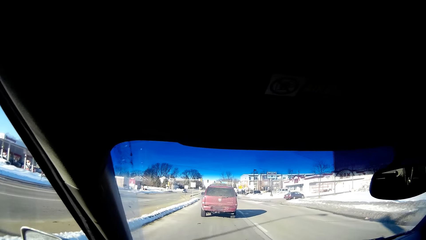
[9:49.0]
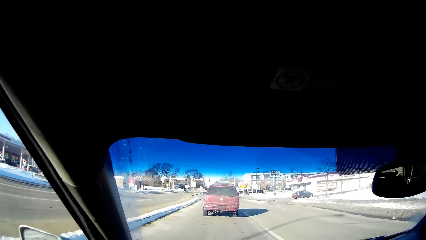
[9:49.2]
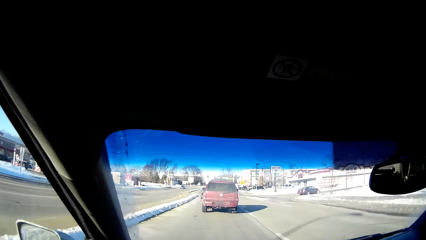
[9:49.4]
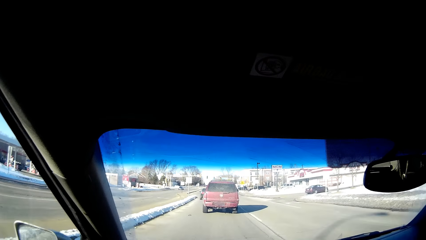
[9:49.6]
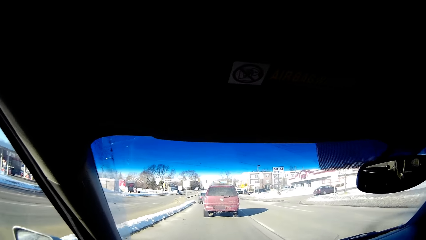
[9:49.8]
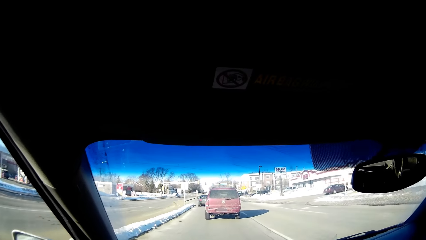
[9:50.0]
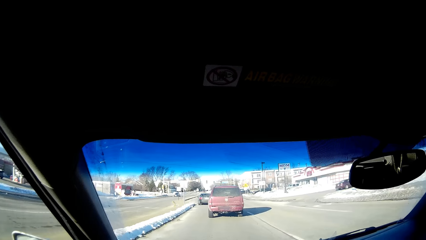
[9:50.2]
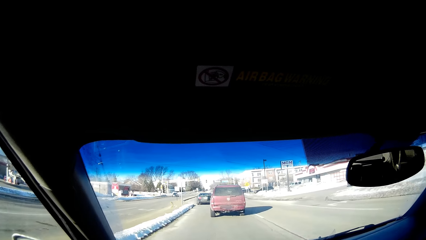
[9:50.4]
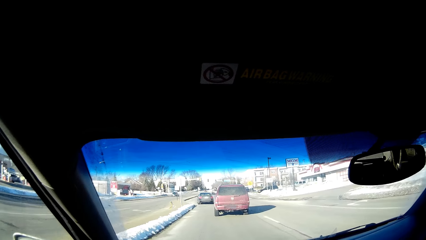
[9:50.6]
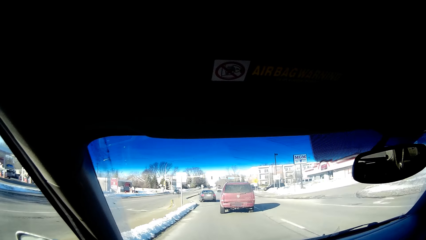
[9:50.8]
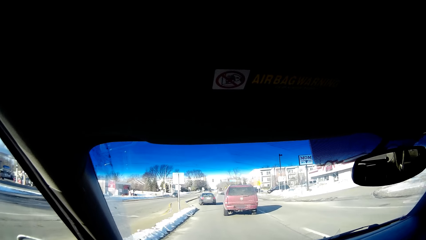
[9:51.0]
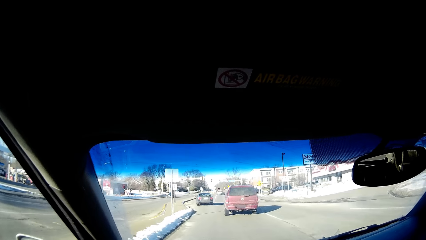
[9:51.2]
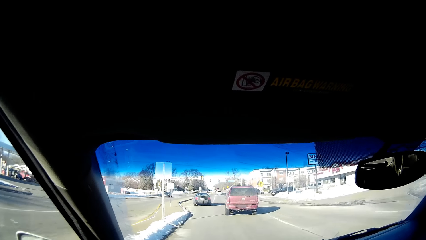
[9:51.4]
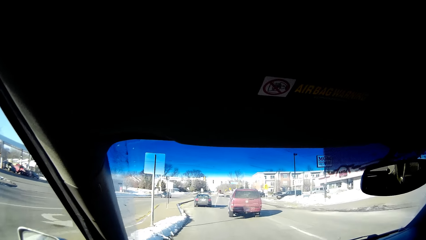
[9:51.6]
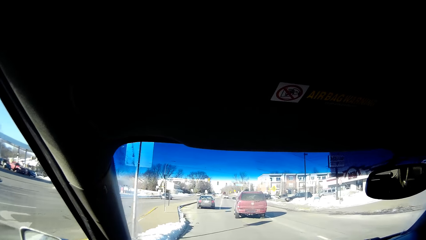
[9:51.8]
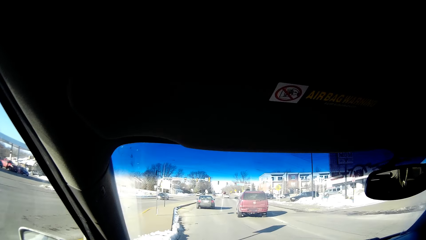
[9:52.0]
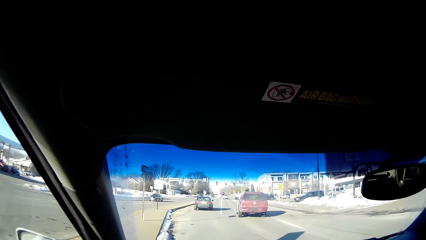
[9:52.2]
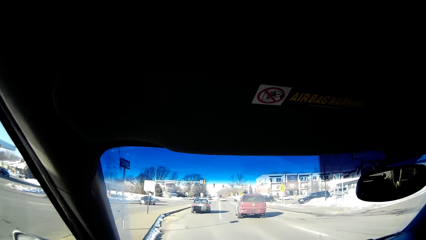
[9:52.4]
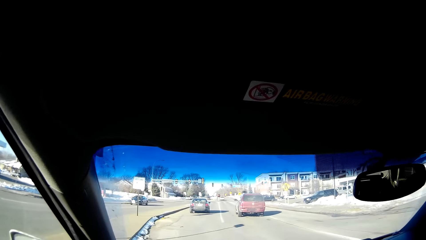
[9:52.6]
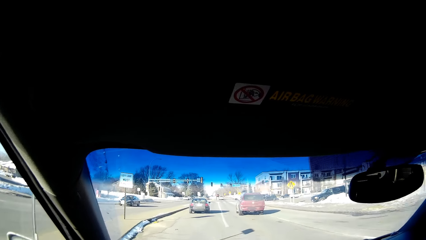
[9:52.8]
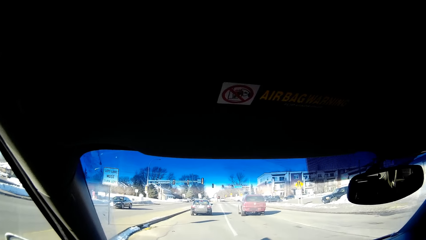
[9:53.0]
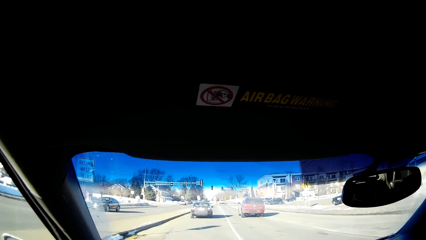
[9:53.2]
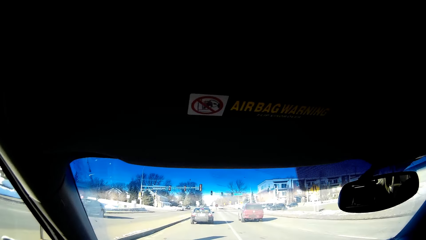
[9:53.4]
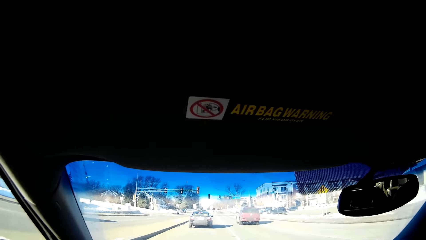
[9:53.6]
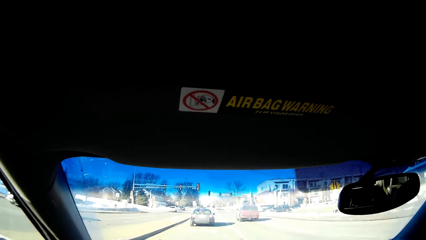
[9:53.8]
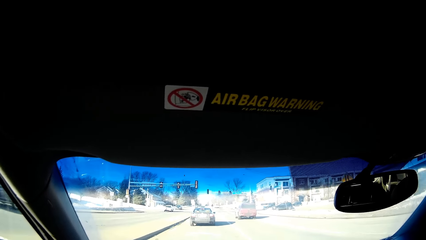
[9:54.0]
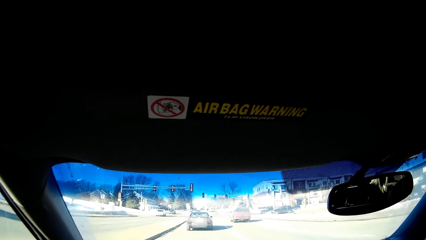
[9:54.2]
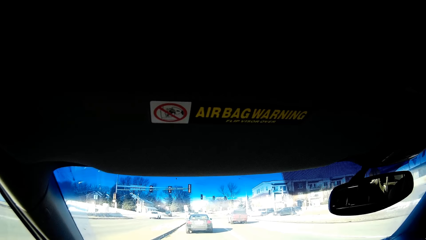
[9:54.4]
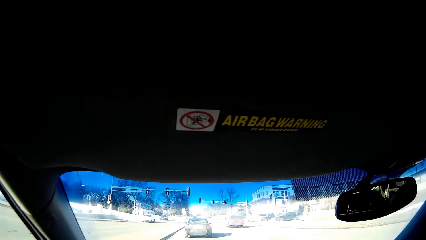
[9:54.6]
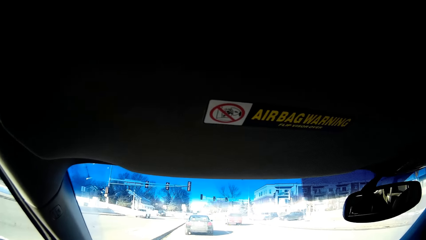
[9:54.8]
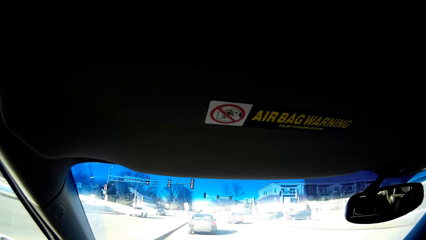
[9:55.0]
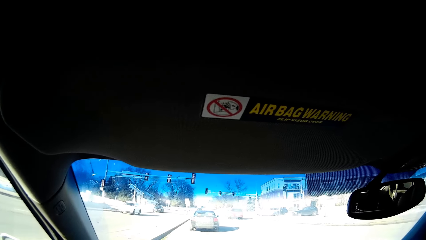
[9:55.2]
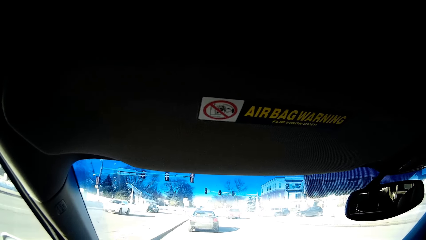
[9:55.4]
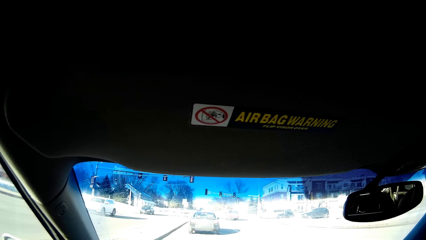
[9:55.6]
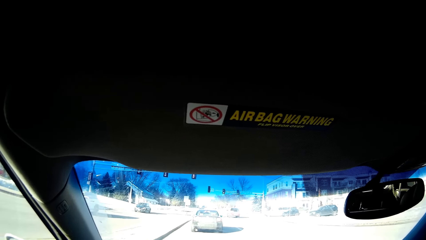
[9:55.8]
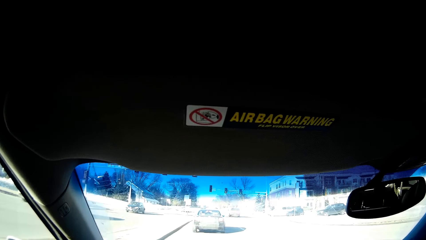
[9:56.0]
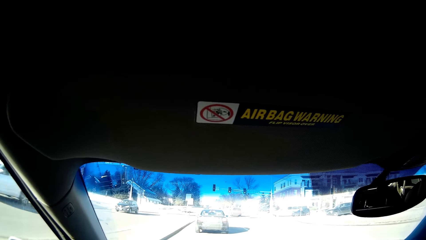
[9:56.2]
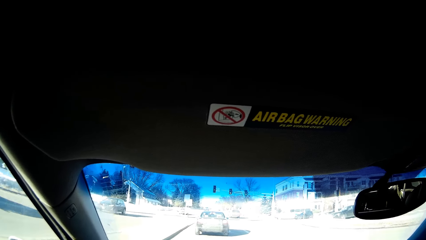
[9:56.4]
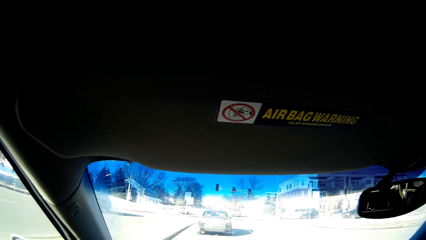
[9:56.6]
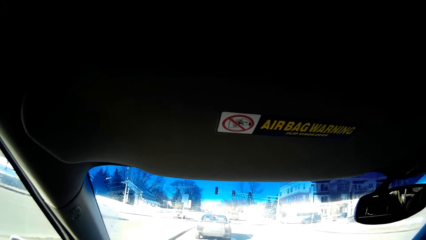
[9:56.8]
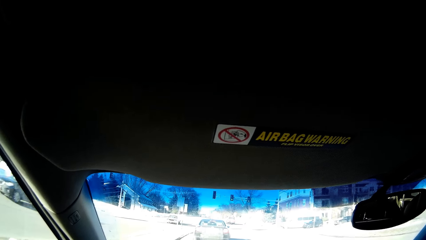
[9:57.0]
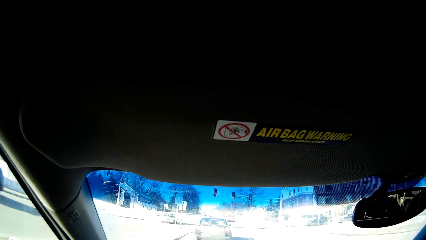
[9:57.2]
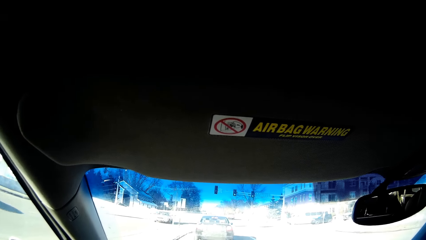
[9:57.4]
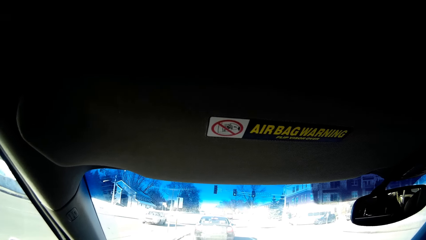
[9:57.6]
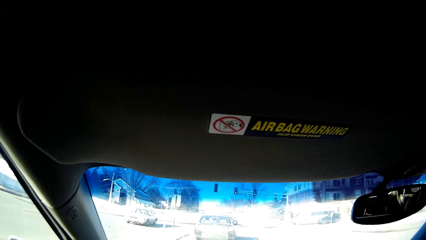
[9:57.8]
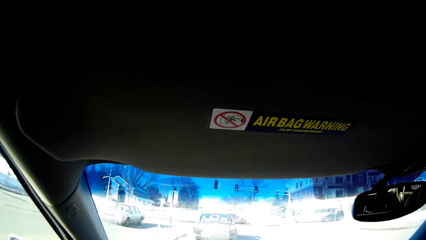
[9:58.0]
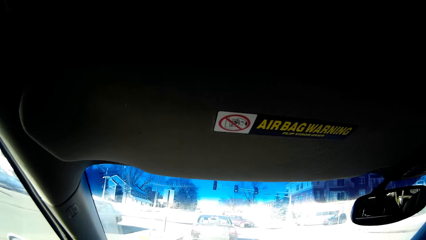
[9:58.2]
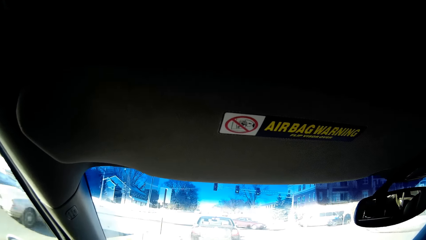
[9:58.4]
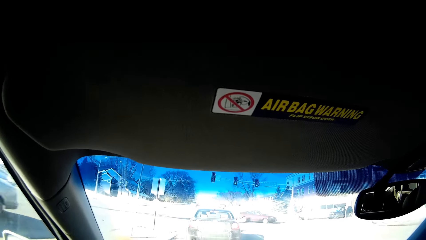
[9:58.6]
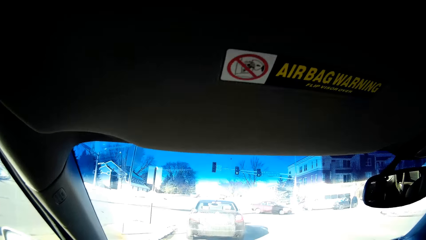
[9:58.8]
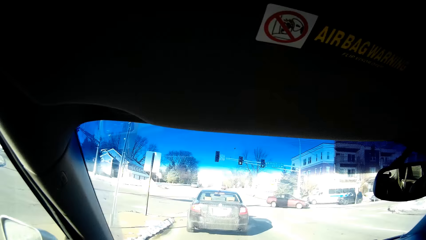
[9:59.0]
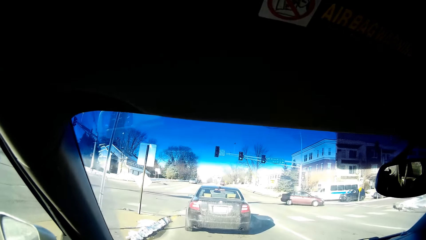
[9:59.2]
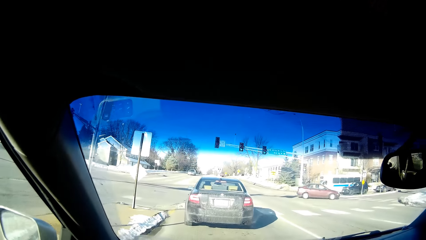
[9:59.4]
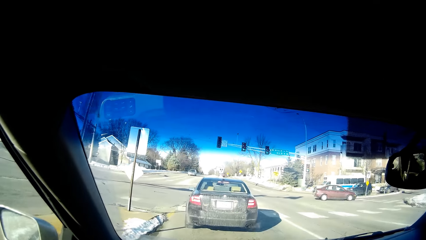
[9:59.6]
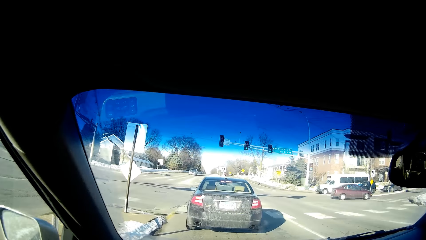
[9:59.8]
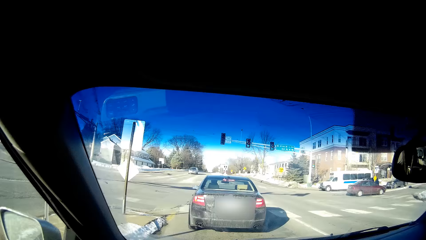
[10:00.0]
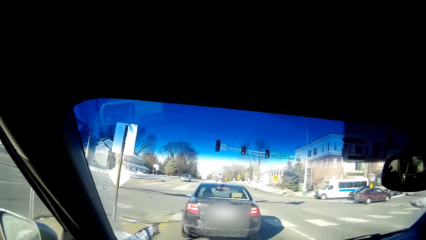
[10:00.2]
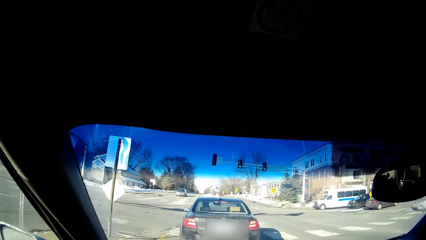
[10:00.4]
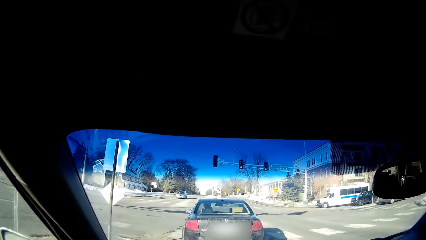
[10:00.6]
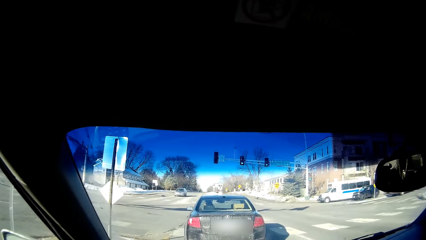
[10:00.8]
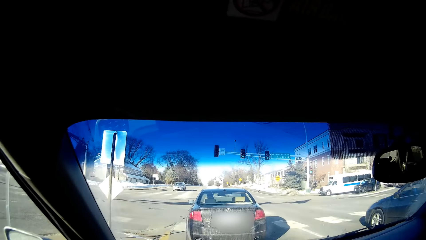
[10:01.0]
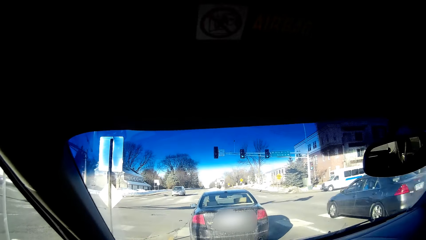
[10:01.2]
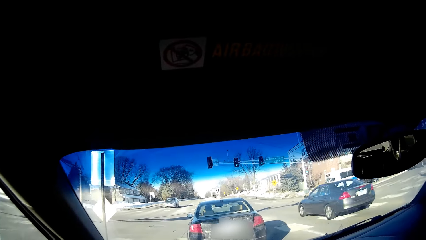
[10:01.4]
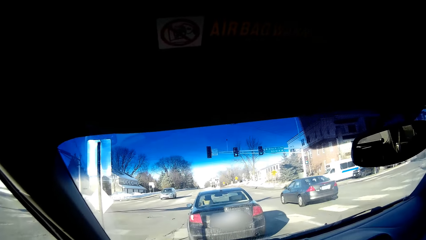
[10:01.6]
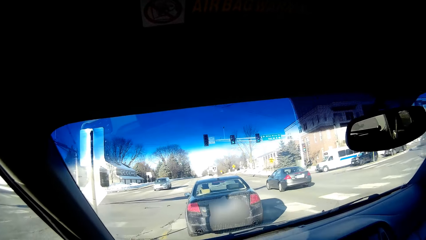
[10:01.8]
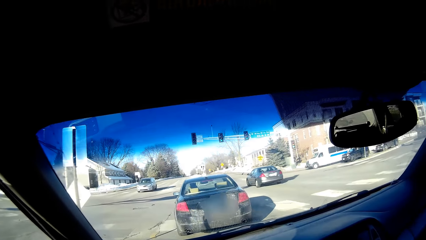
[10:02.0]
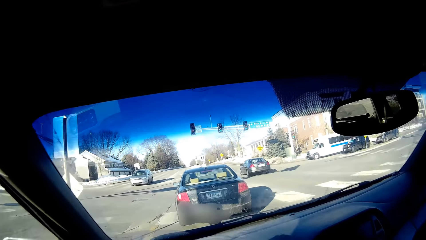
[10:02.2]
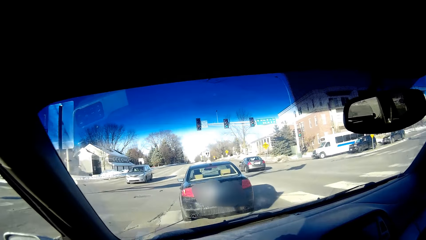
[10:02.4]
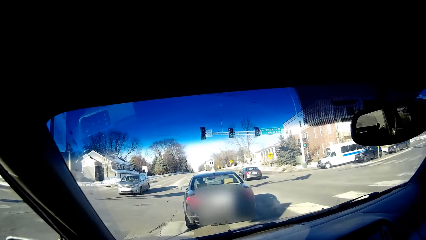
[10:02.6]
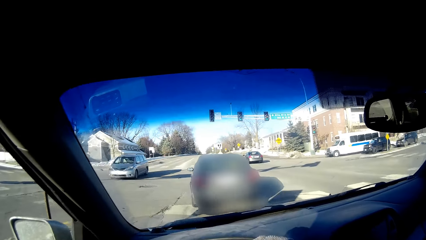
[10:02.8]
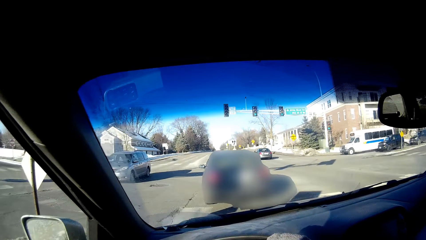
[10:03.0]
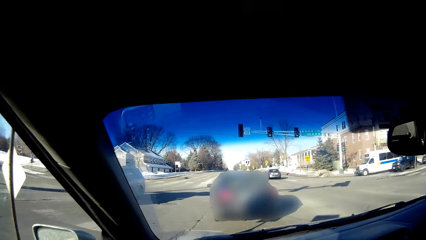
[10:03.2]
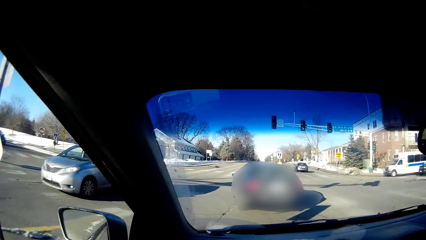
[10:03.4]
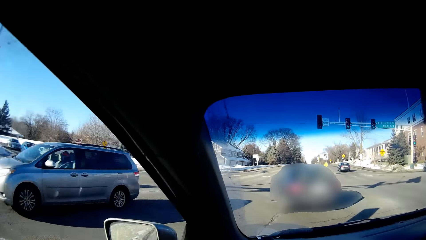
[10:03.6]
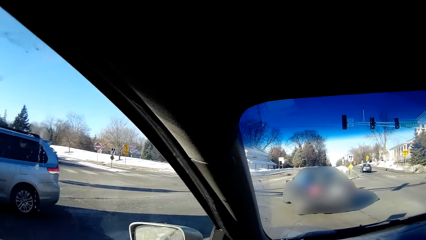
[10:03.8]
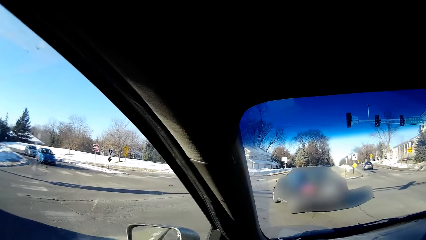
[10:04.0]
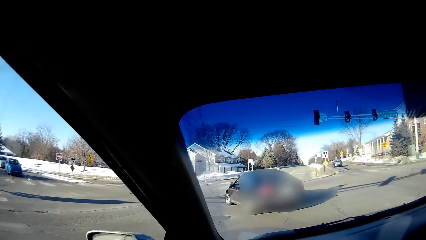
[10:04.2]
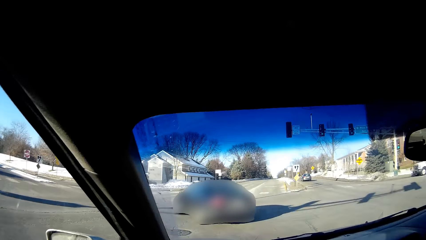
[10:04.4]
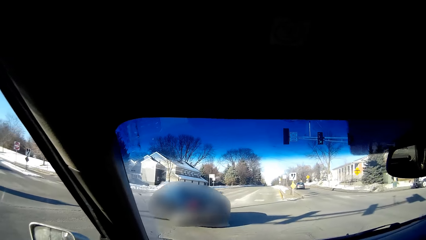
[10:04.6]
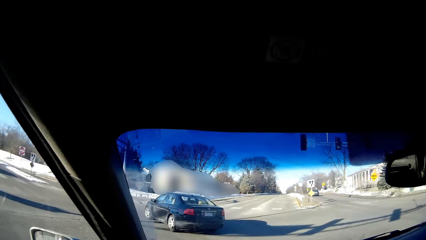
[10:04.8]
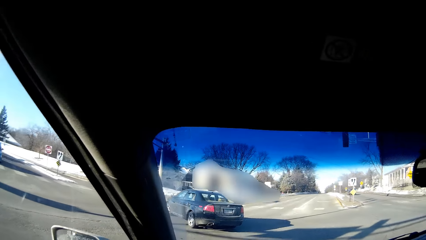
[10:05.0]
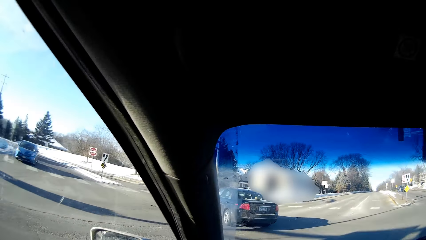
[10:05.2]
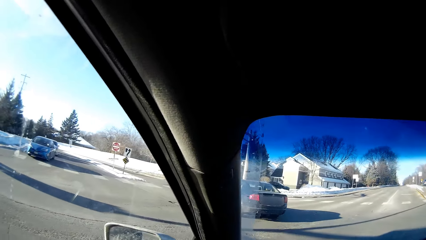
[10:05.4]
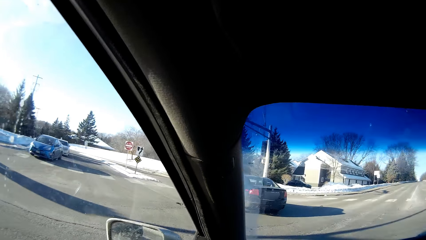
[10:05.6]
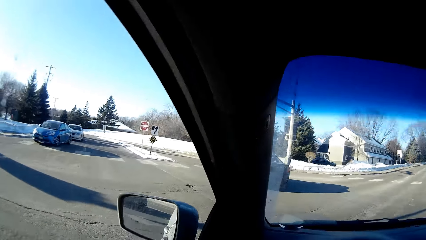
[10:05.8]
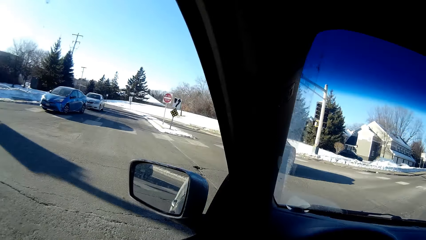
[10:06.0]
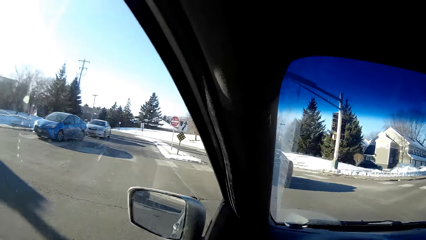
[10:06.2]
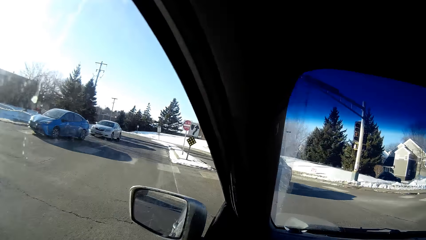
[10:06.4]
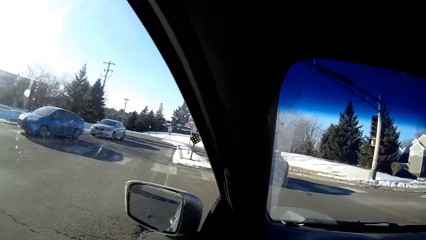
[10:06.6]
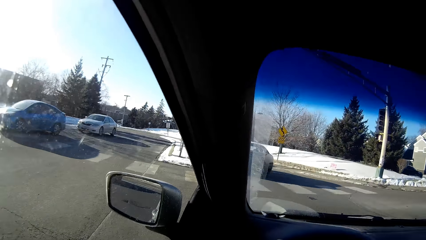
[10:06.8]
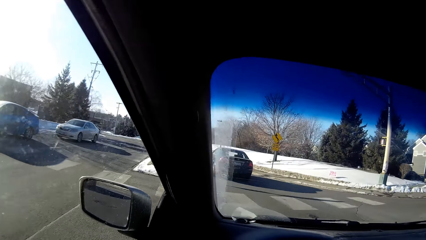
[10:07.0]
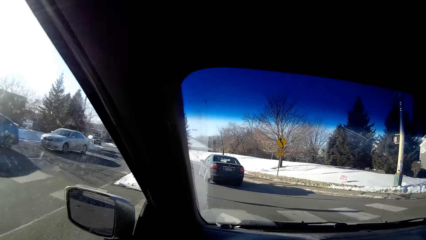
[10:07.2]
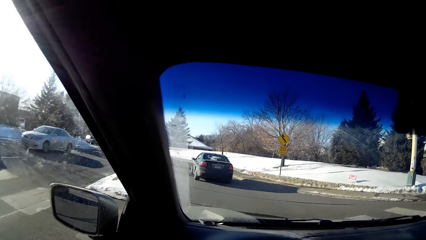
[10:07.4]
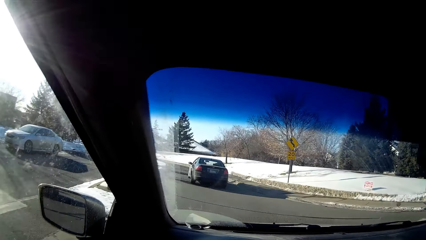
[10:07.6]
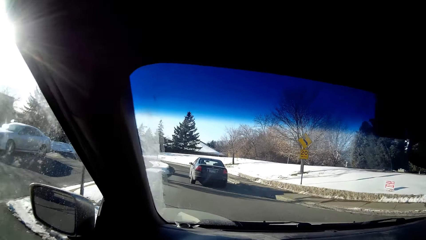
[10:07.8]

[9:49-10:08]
The camera wearer stands in traffic. They look around. They drive the car. They make a left turn.
